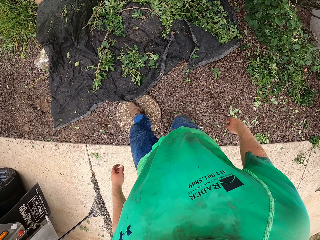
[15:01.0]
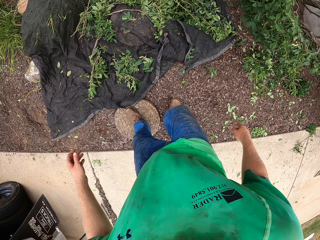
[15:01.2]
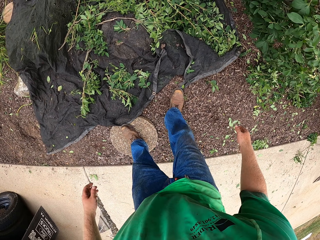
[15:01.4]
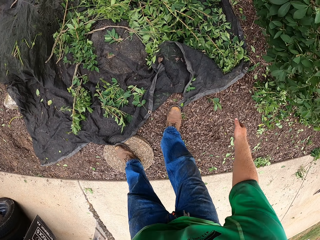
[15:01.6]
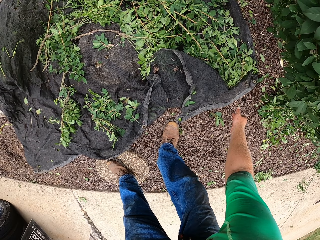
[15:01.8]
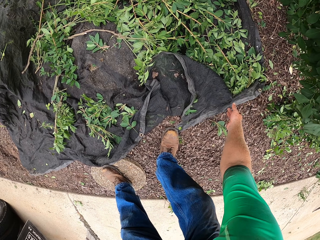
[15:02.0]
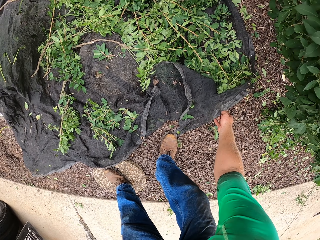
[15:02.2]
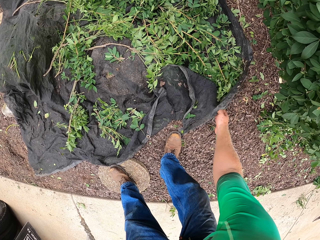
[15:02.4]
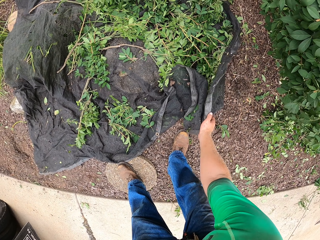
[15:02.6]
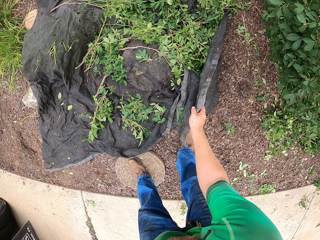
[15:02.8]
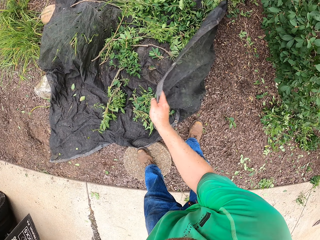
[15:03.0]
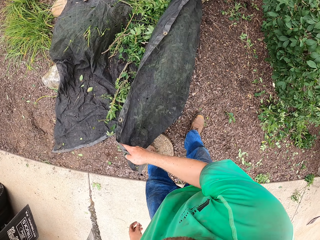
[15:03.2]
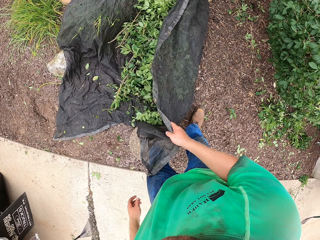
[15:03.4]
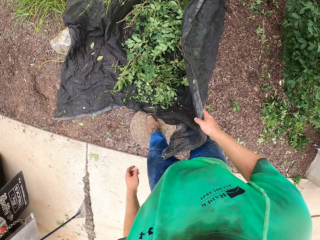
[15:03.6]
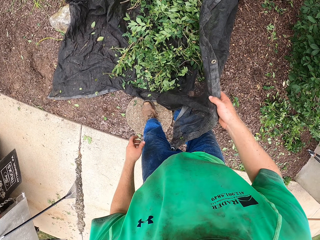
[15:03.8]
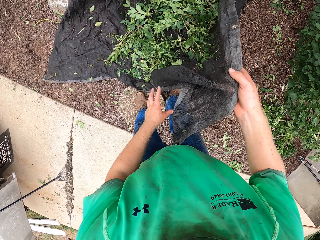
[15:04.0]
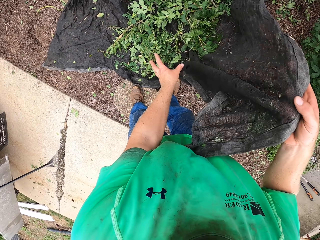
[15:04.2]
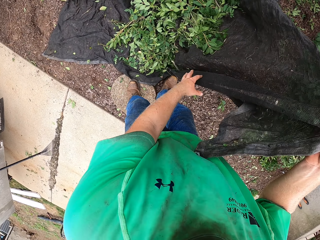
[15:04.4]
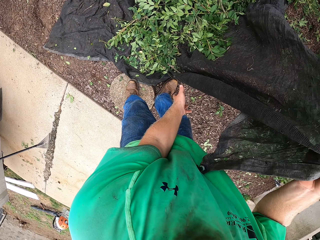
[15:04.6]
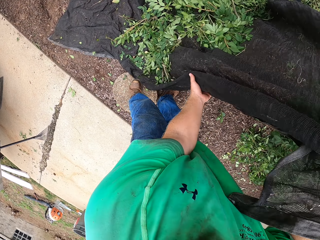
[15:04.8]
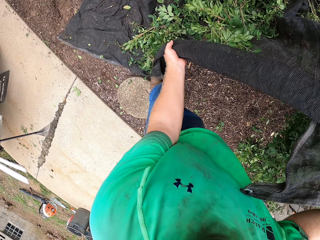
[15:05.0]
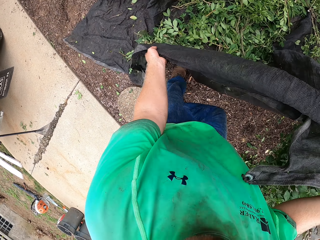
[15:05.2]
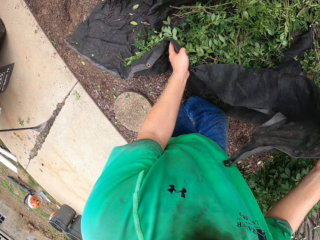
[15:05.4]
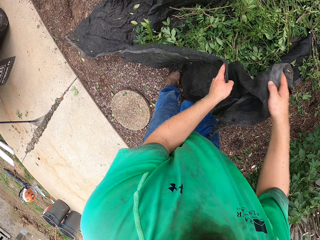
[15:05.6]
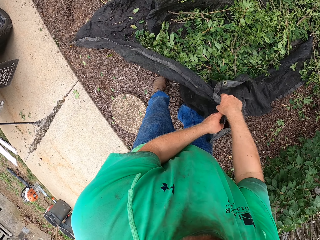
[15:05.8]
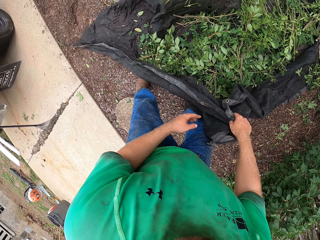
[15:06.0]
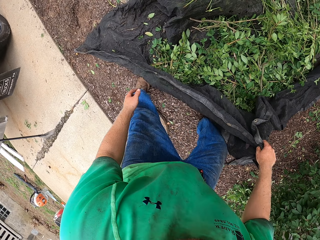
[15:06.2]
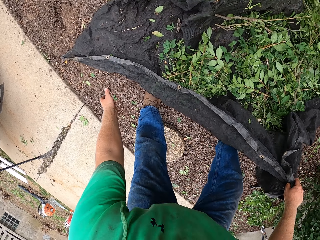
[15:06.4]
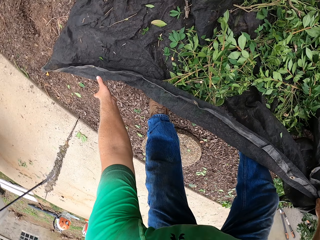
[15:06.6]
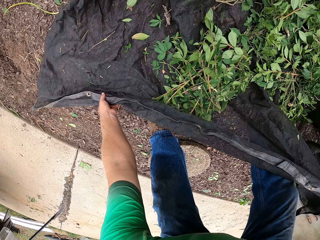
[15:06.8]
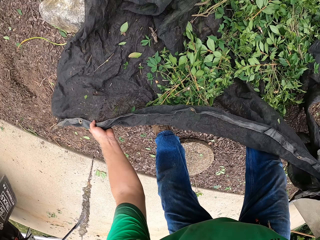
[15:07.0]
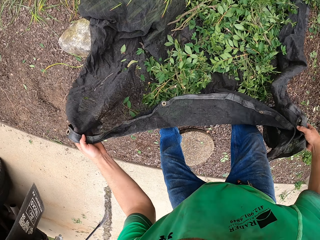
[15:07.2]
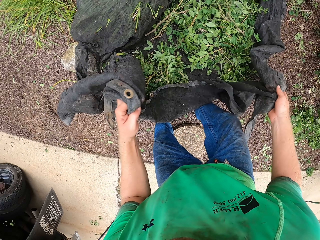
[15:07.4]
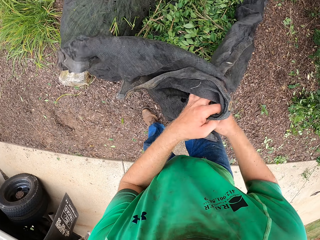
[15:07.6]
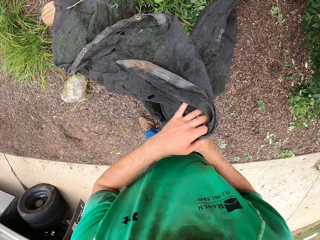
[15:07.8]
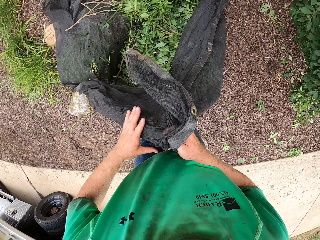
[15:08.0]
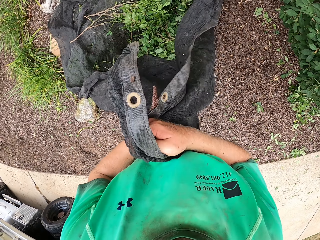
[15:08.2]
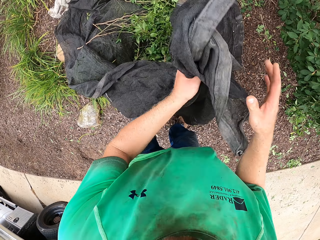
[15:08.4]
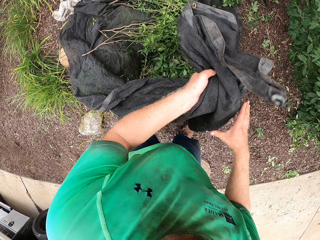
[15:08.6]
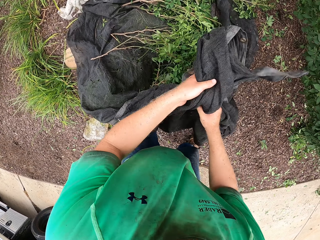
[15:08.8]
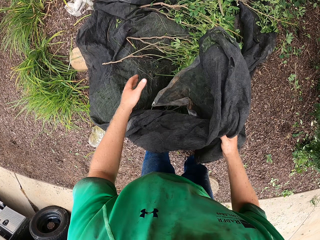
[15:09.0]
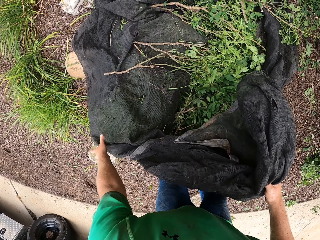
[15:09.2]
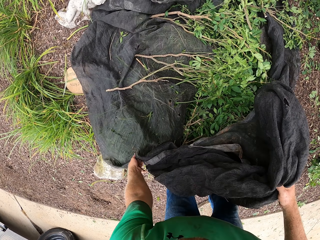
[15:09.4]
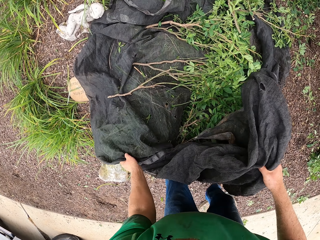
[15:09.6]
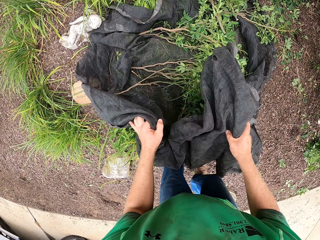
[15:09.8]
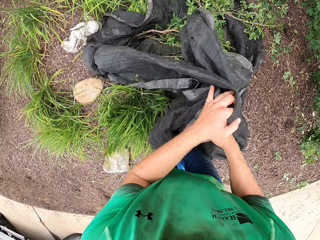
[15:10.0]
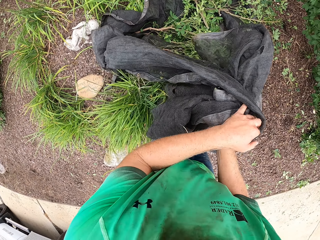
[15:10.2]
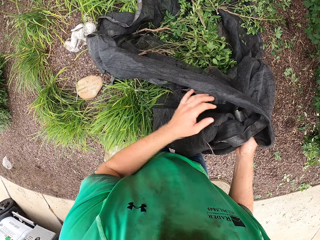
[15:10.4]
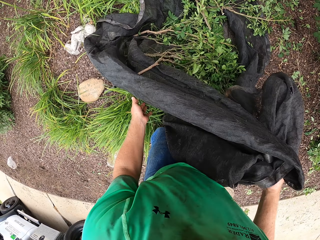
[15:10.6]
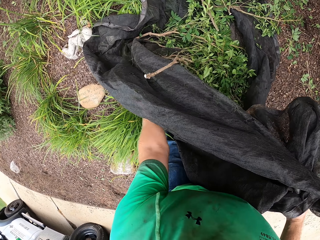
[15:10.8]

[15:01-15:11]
The camera wearer picks up a net from the yard with his right hand. He wraps the plant debris on the net with both hands.

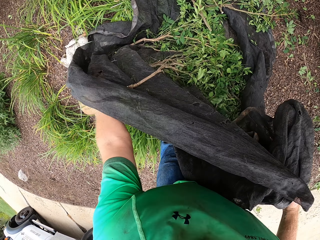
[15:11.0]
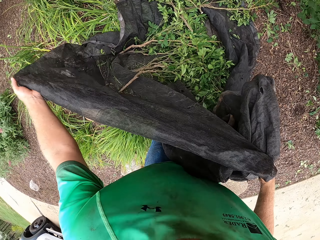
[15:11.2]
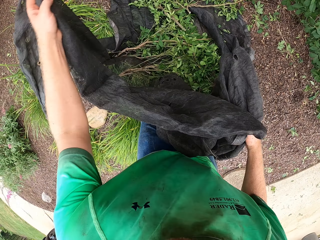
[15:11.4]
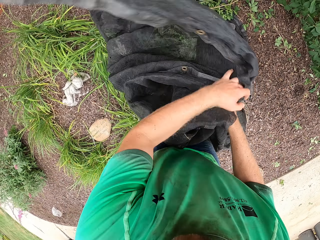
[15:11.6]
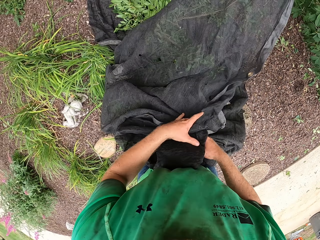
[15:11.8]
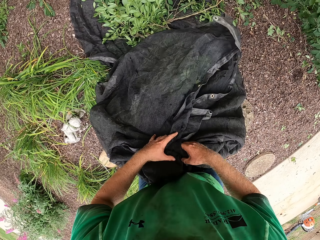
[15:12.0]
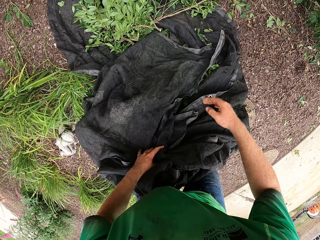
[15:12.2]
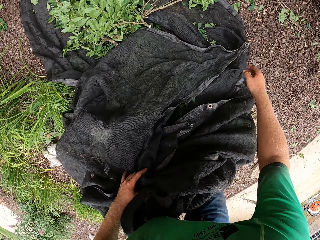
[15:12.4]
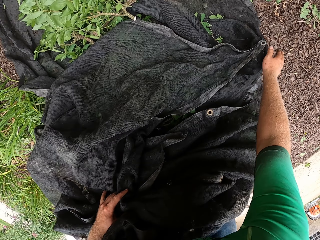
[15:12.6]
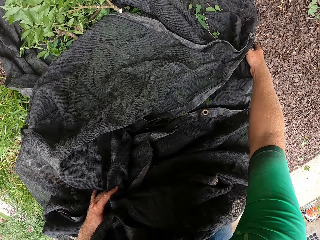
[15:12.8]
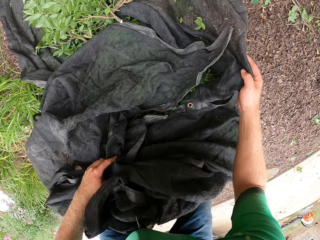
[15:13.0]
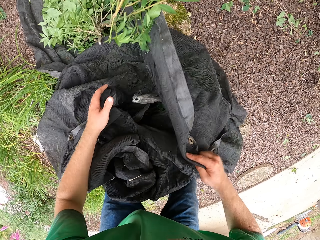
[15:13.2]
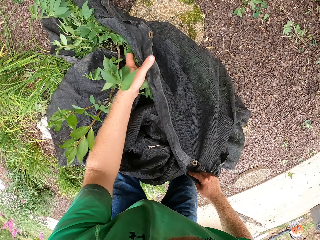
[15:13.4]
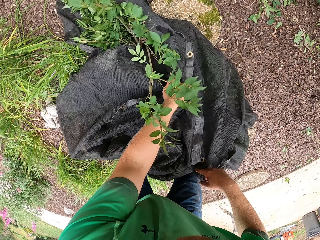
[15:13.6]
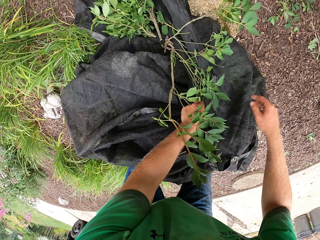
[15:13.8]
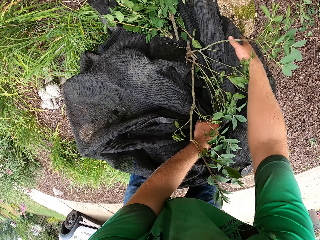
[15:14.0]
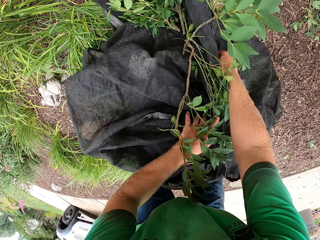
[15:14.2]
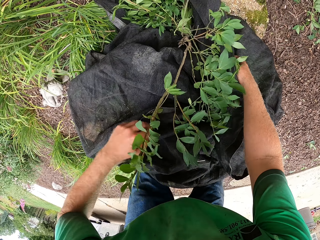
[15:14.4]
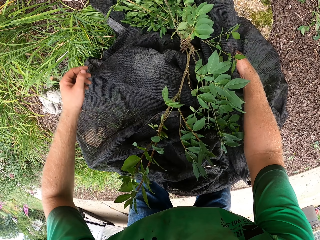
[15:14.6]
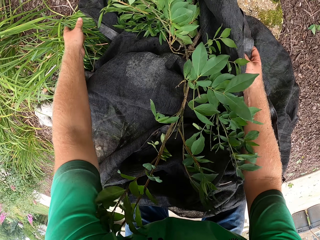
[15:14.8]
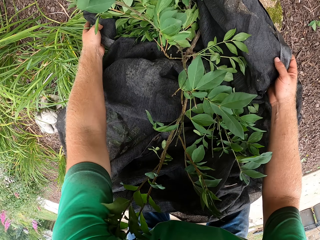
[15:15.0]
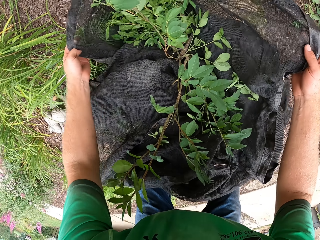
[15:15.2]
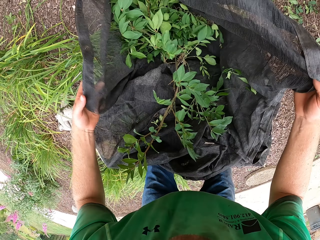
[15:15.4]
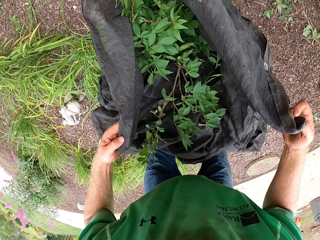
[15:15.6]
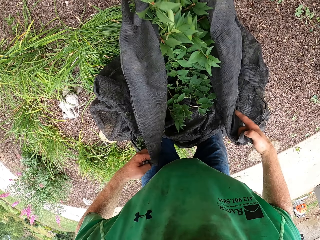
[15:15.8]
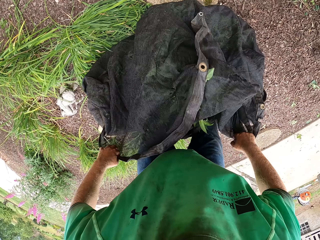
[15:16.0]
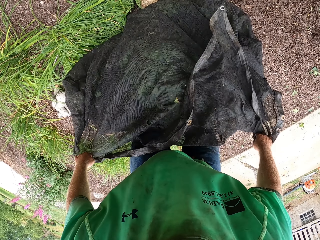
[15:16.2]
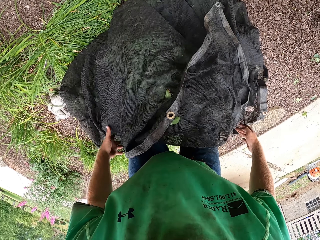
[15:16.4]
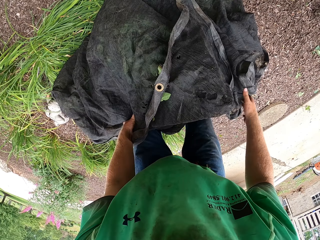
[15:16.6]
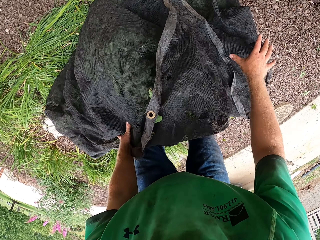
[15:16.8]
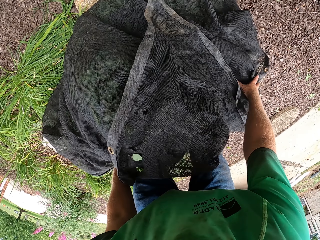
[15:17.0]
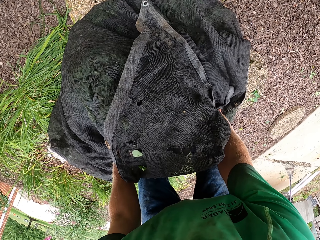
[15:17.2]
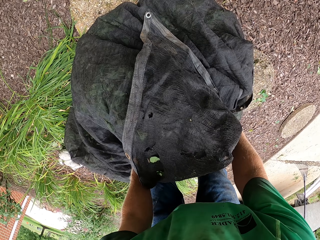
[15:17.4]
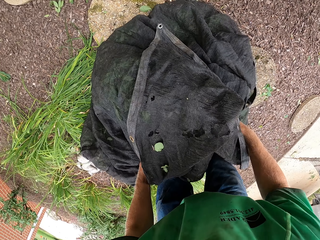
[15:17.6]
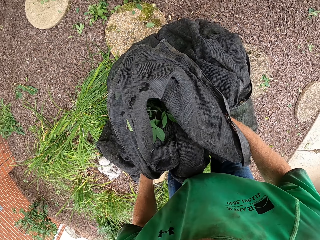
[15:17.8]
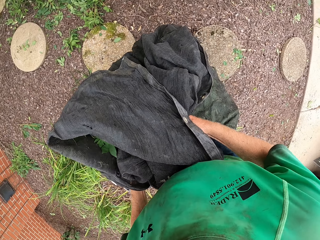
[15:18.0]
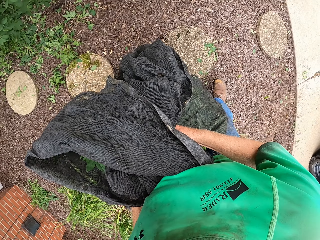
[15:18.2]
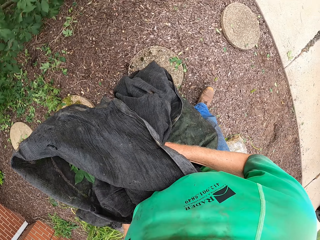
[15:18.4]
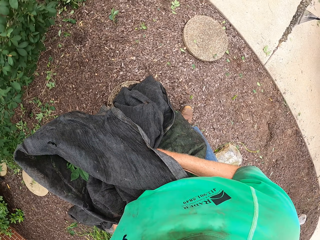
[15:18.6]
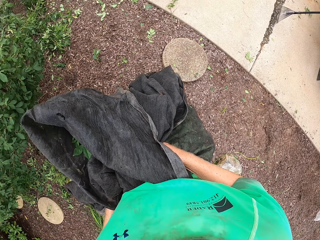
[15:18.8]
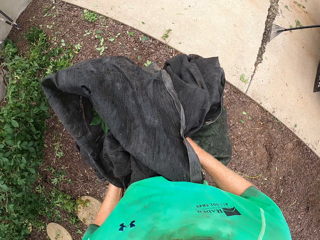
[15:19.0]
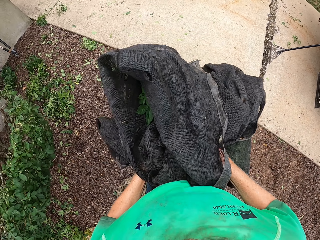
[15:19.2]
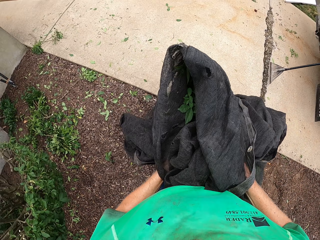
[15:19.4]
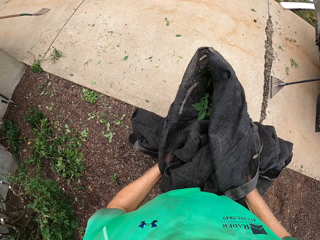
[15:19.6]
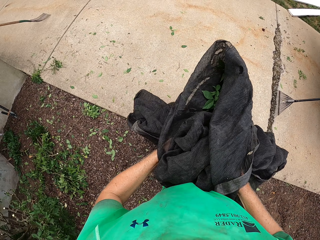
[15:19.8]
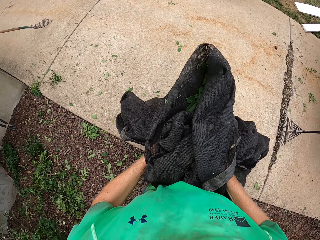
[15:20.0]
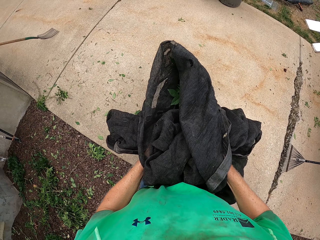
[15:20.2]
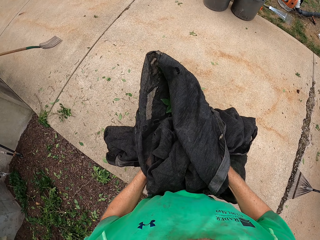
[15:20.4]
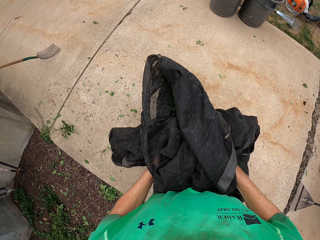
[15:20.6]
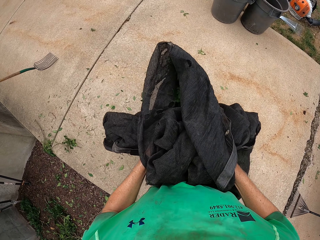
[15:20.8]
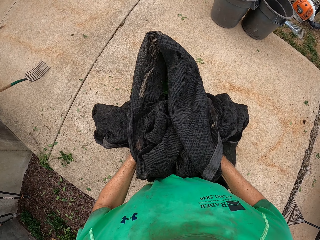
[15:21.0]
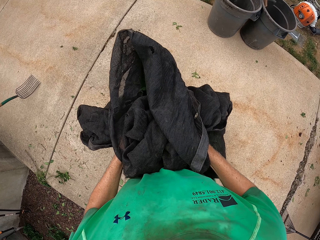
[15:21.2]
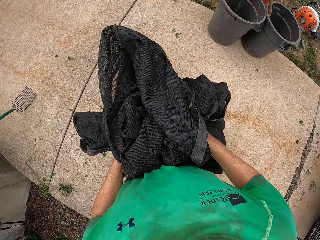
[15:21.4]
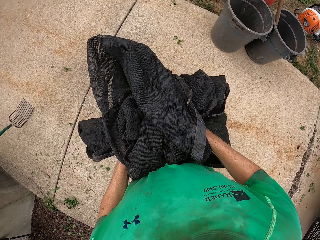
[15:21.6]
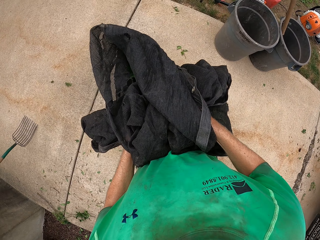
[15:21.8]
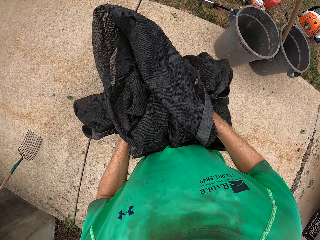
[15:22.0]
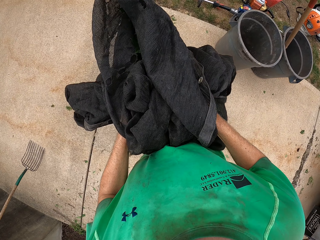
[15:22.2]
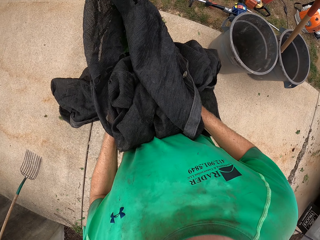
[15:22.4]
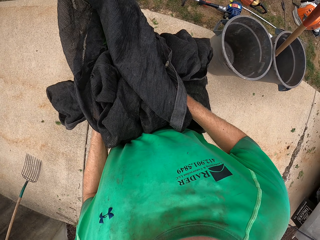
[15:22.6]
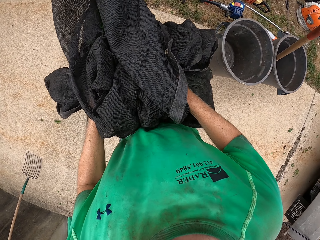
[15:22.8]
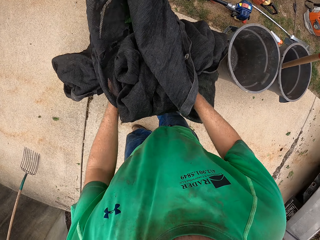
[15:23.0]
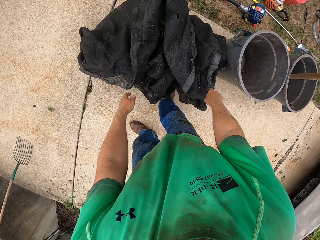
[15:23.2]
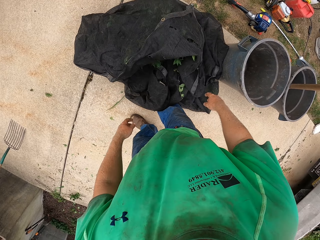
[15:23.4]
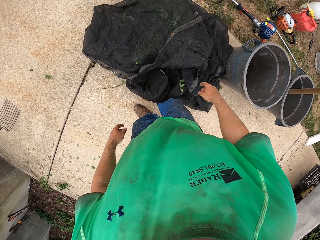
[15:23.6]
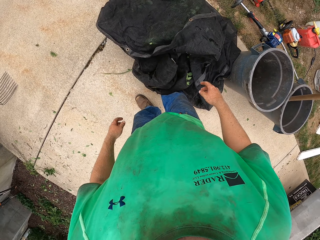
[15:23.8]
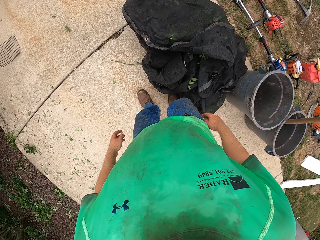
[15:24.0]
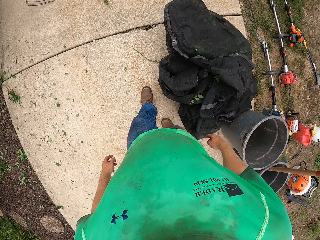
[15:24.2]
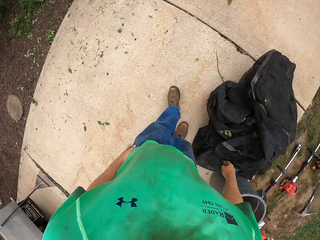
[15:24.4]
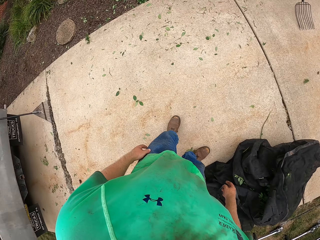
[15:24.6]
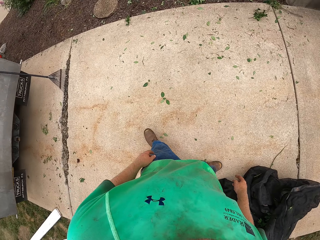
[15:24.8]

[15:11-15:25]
The camera wearer lifts a net. They lift the net again. They pick the net with both hands. They lift branches. They move to trash cans in the yard. They drop the net and the branches on the floor with both hands.
